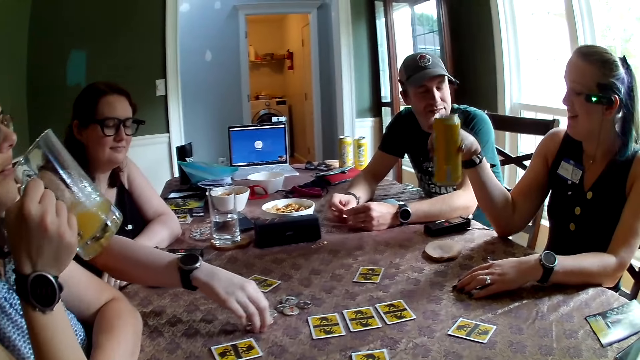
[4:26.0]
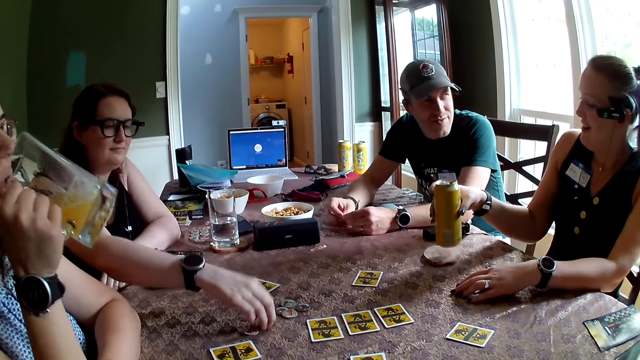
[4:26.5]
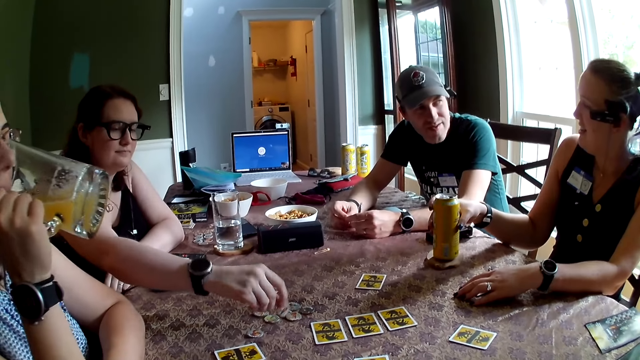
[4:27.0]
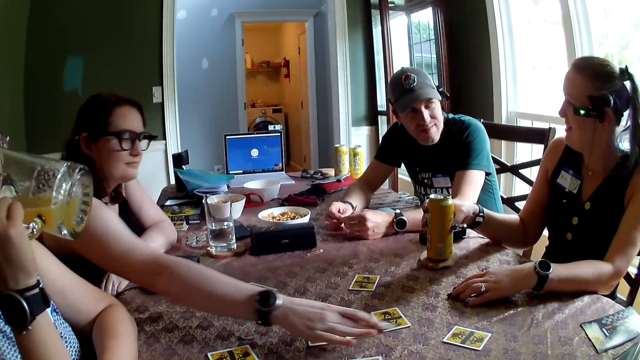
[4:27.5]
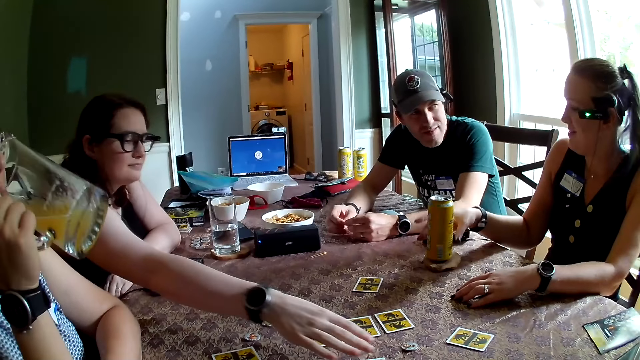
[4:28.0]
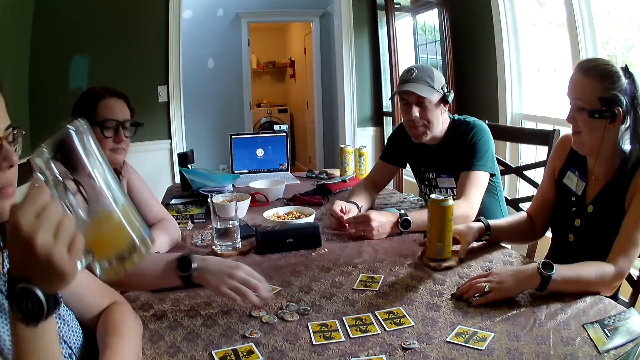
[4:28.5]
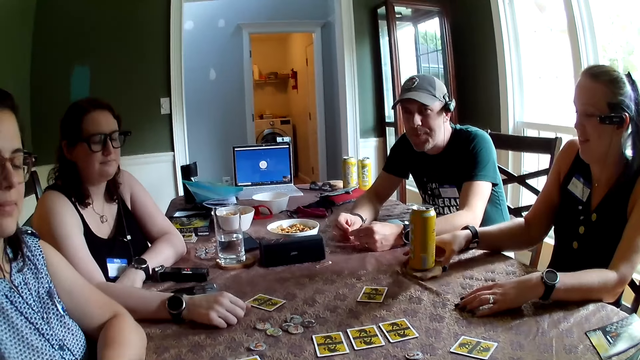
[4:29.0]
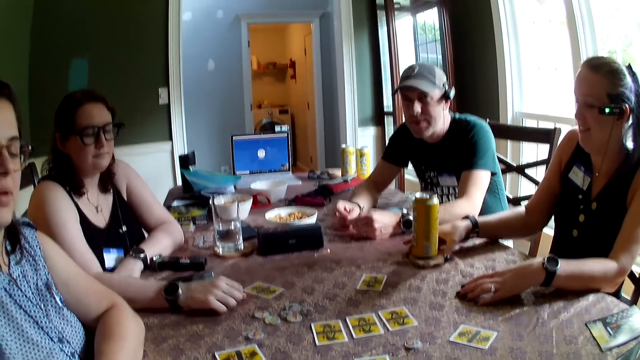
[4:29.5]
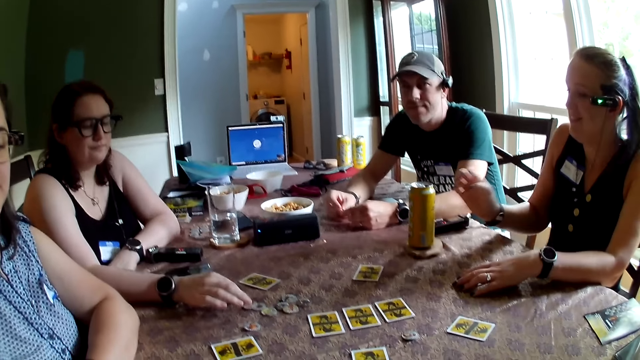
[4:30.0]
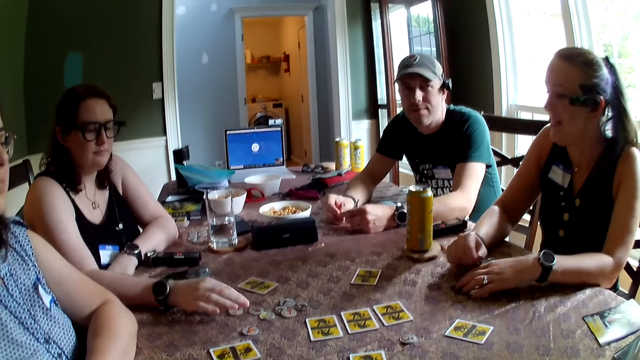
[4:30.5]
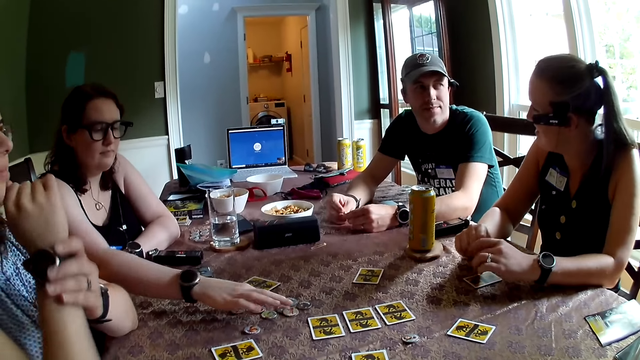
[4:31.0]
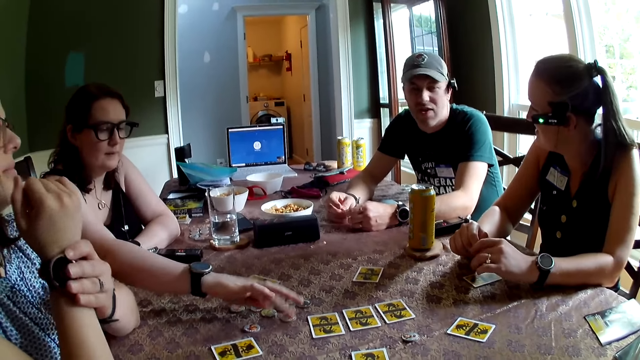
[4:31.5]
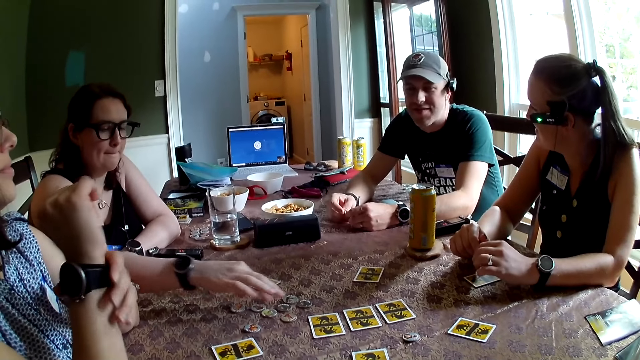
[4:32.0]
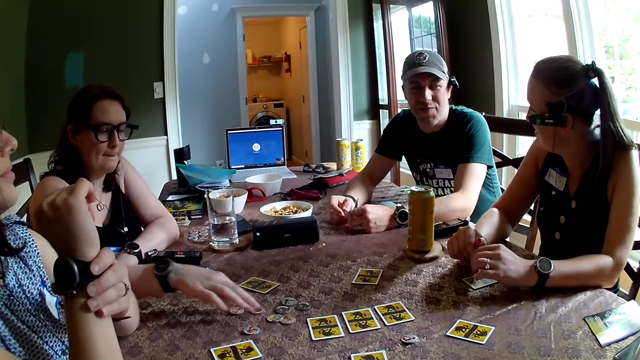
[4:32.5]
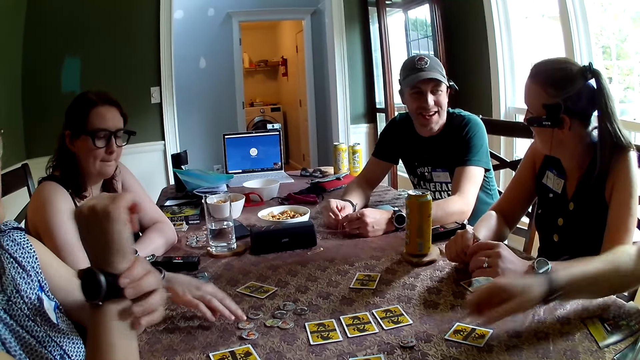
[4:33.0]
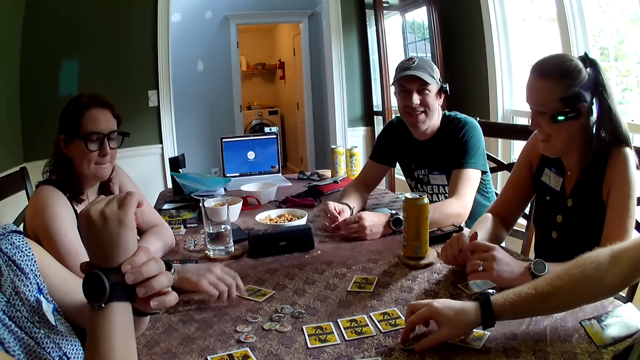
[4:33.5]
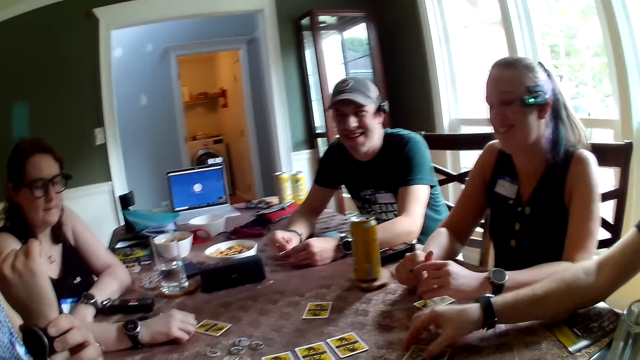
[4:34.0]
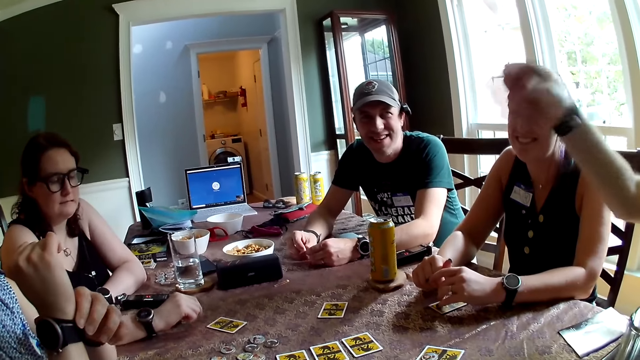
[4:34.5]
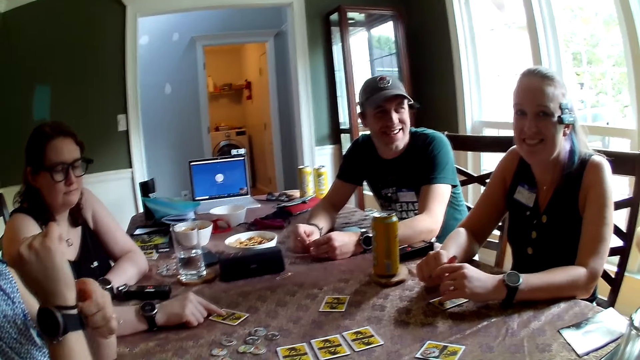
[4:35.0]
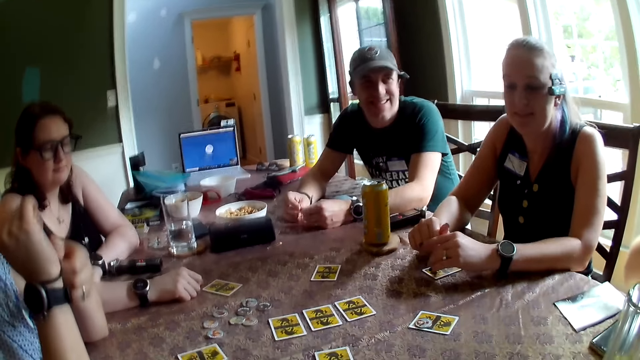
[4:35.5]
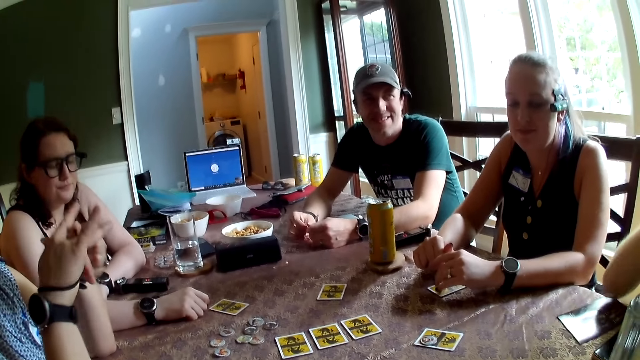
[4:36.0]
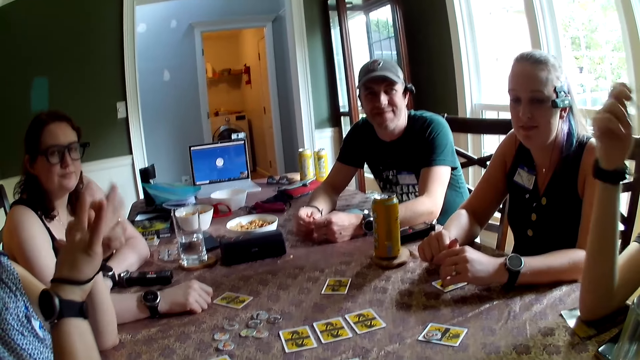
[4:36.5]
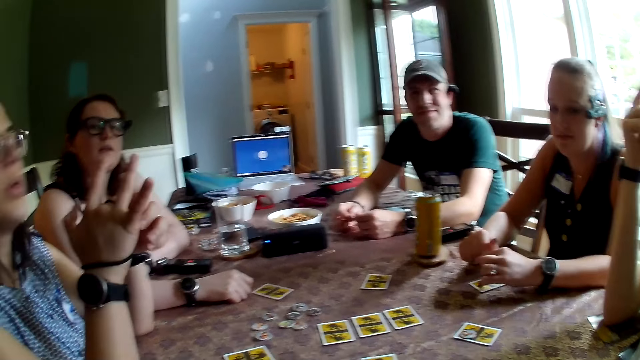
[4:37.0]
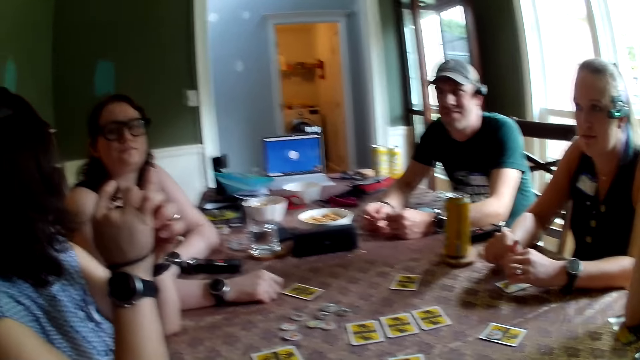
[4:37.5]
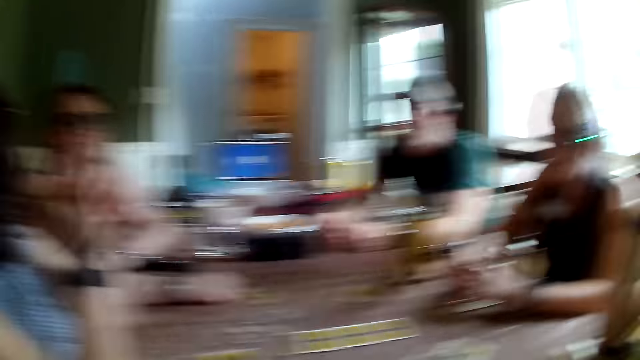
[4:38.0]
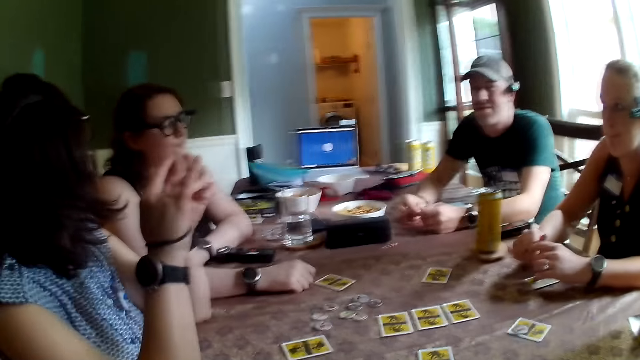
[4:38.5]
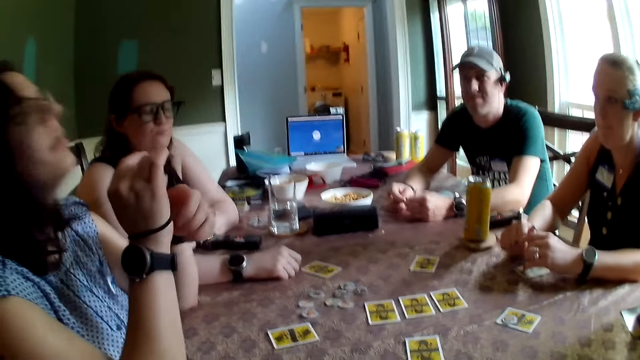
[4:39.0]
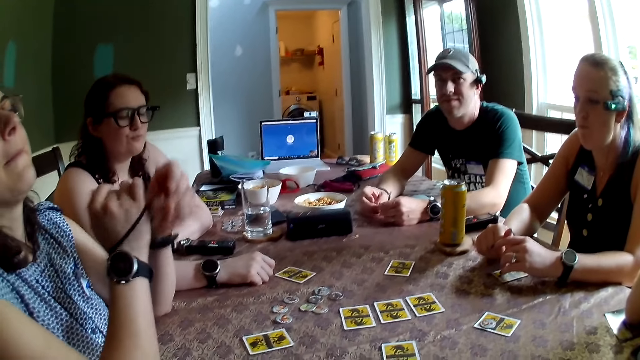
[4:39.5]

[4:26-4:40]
A woman drinks from the cup in her right hand. Another woman drops the can drink or bottle of juice on the drink coaster with her right hand. A third woman moves a game piece on the table with her right hand. A man converses with another person. The third woman puts a coin on the table. The first woman drops the cup on the table with her right hand. The third woman places her right hand on the table. The second woman moves the drink coaster on the table with her right hand. The third woman arranges coins on the table. The second woman converses with the man. The first woman aligns a watch on a hand. A second man moves the game piece on the table with his right hand. The other person sways a hand. The camera wearer converses with the group of people at the table. The other person converses with the first woman. The first woman twirls a hair band in her right hand with her left hand. The third woman moves the card on the table with her right forefinger. The second man places his right hand on the table. The first woman straightens a bangle on a hand. She converses with the third woman.

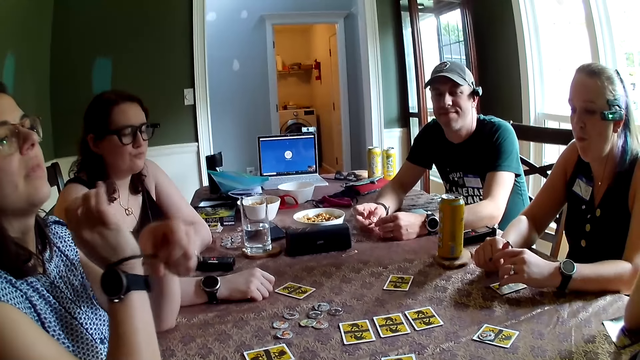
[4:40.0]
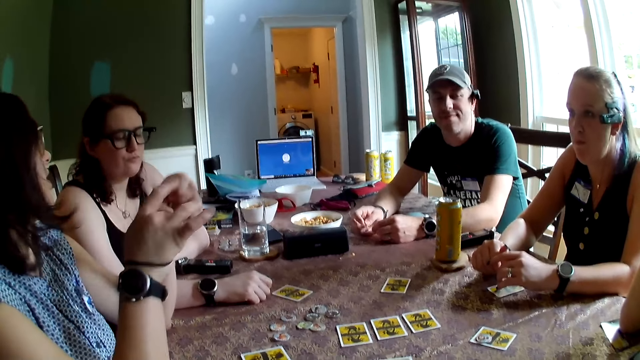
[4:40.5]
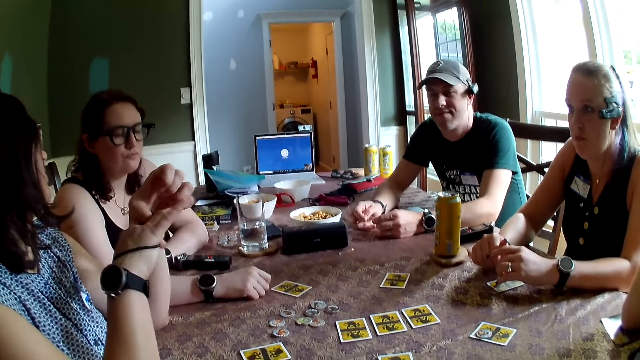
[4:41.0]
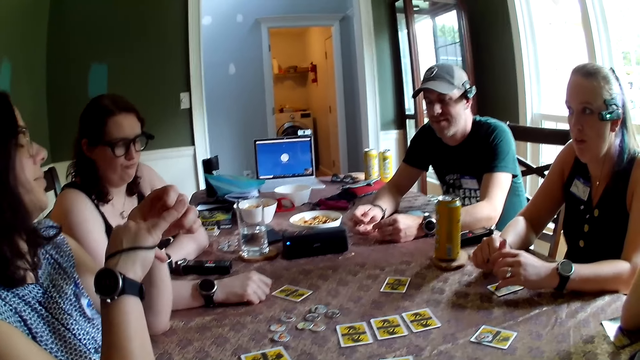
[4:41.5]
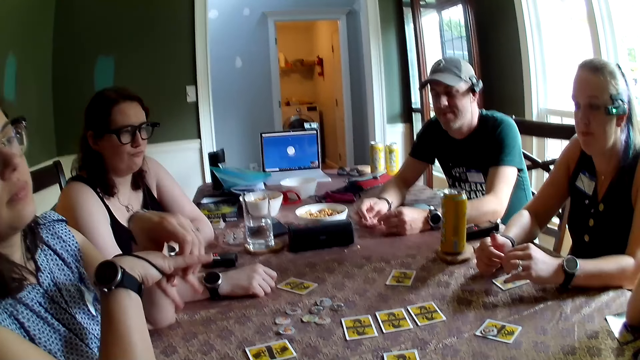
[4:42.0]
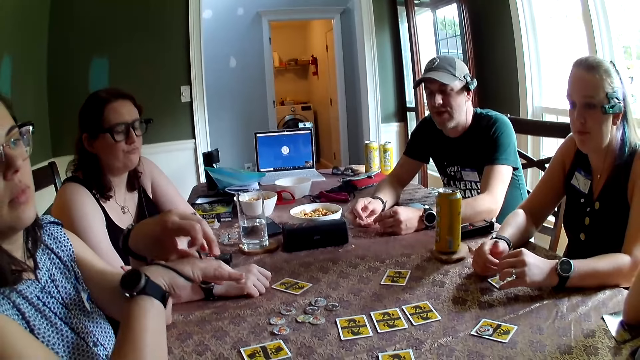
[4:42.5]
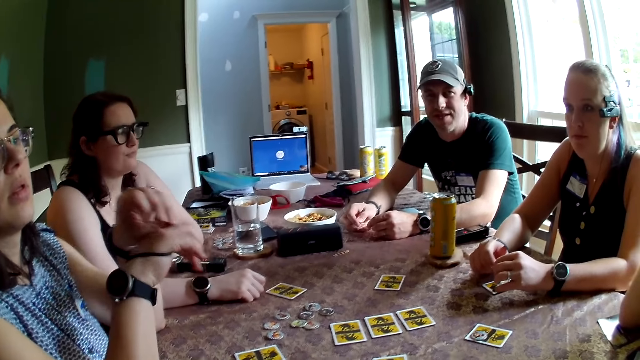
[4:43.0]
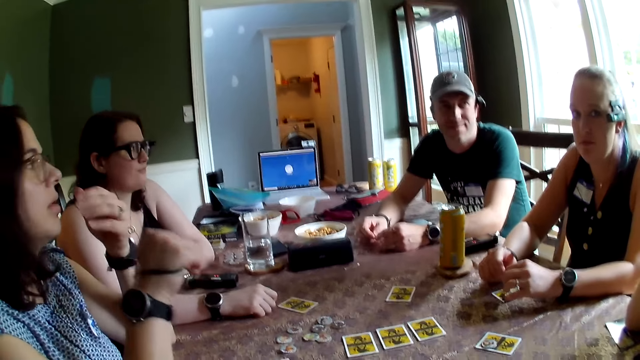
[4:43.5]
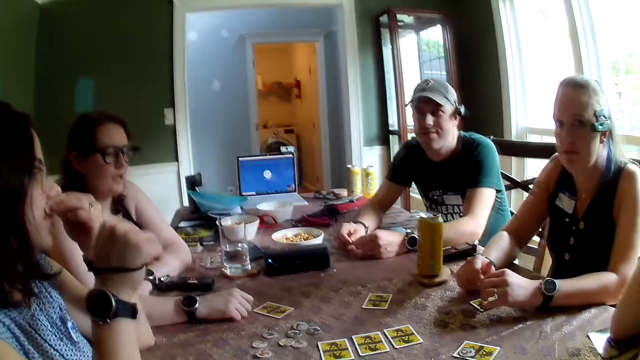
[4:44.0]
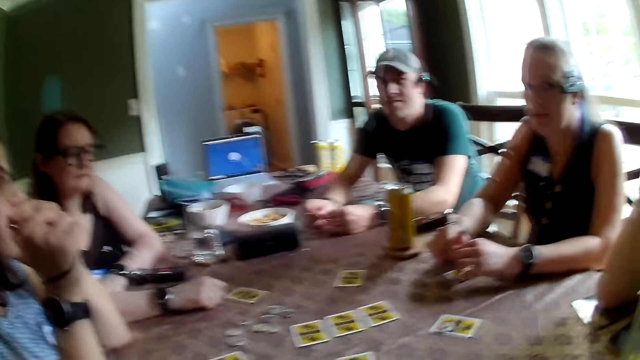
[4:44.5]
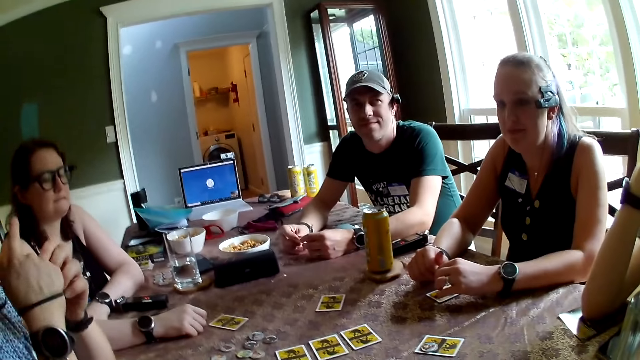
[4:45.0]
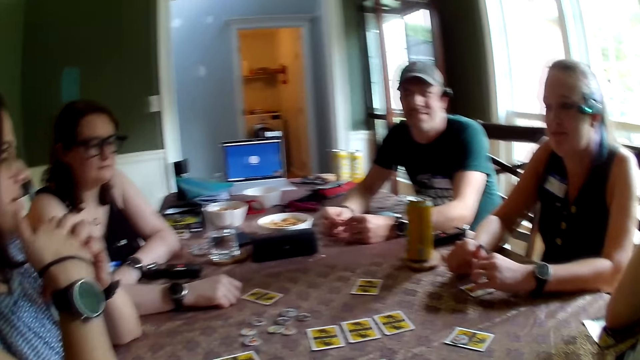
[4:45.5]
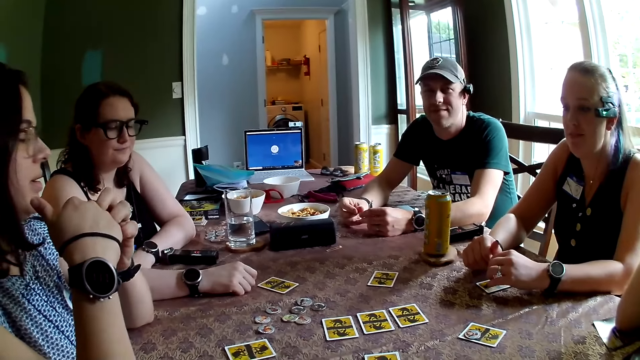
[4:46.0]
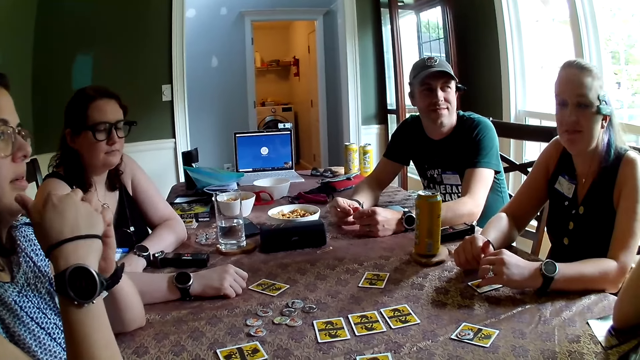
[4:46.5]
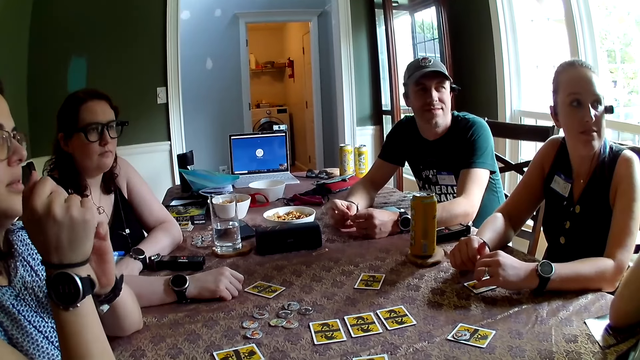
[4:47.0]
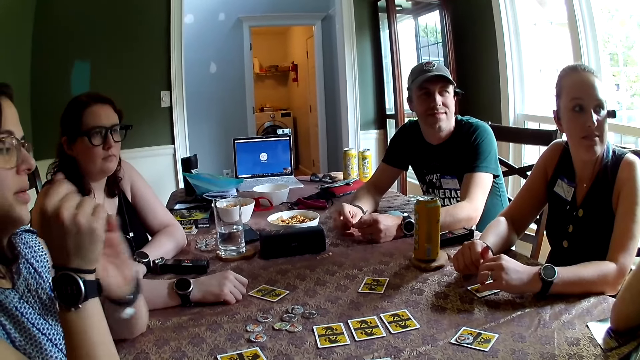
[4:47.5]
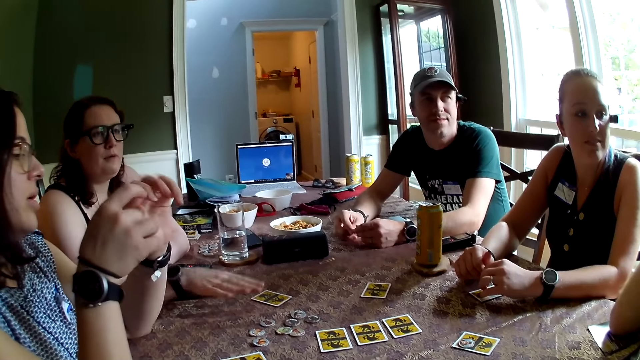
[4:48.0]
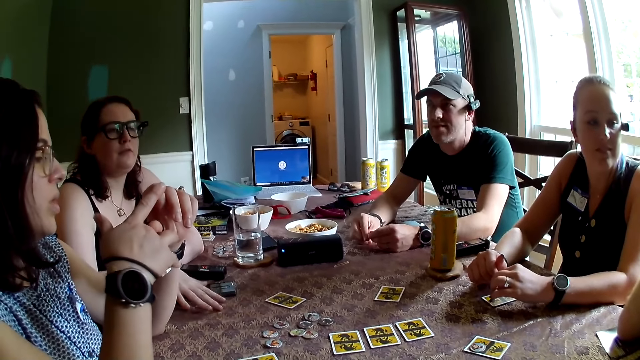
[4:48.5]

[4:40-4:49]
A person straightens a bangle on a hand. The camera wearer converses with the person. The person touches the face.
